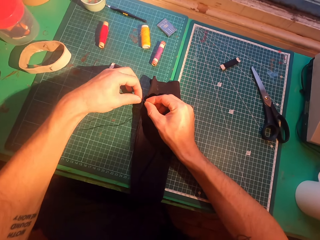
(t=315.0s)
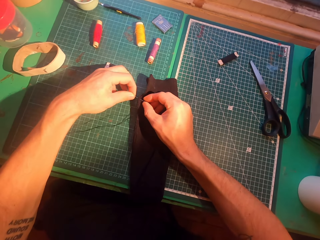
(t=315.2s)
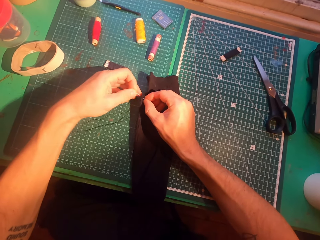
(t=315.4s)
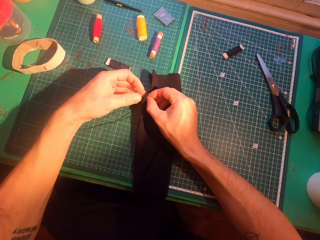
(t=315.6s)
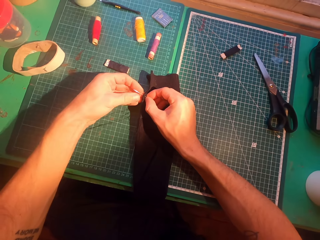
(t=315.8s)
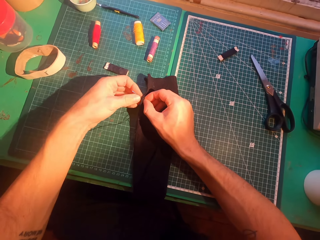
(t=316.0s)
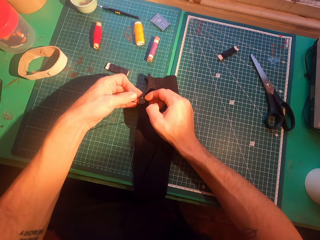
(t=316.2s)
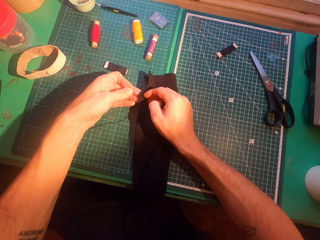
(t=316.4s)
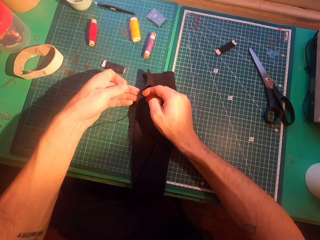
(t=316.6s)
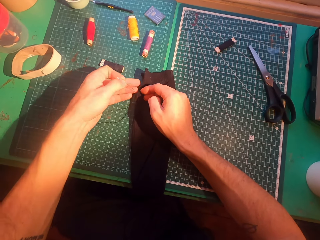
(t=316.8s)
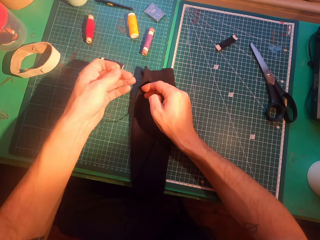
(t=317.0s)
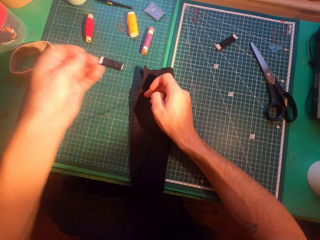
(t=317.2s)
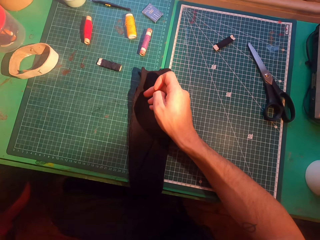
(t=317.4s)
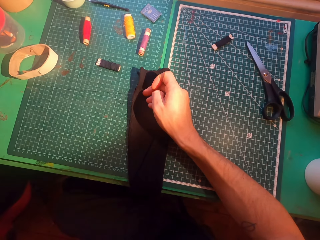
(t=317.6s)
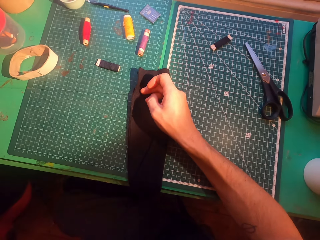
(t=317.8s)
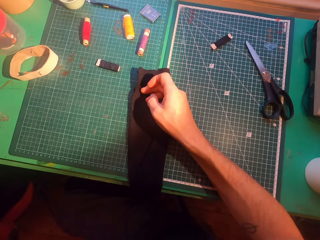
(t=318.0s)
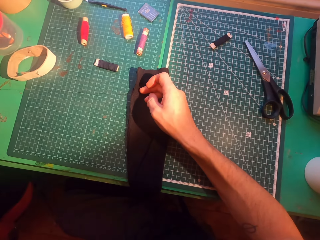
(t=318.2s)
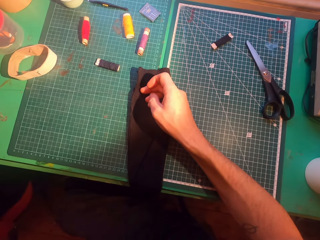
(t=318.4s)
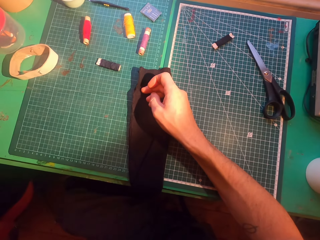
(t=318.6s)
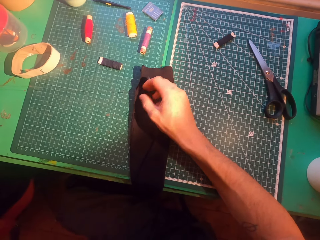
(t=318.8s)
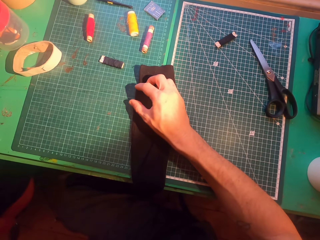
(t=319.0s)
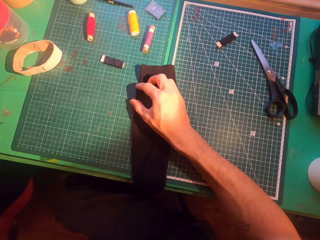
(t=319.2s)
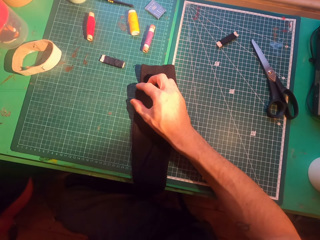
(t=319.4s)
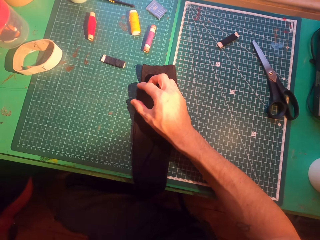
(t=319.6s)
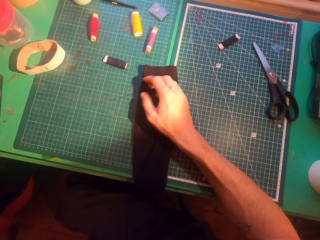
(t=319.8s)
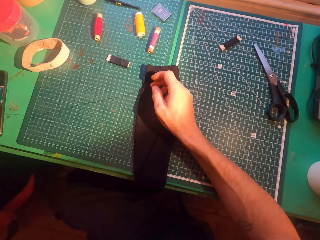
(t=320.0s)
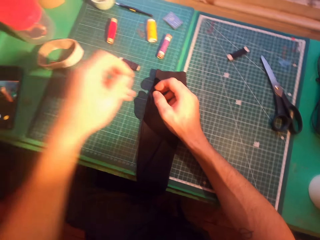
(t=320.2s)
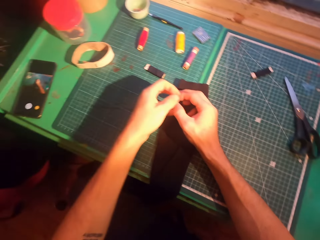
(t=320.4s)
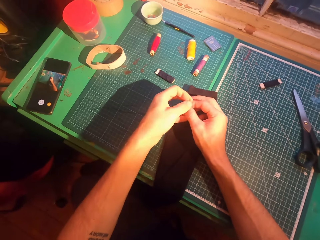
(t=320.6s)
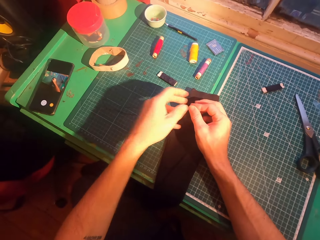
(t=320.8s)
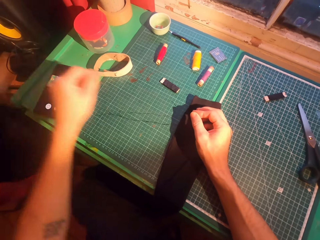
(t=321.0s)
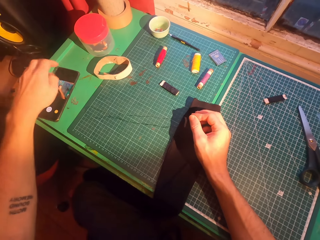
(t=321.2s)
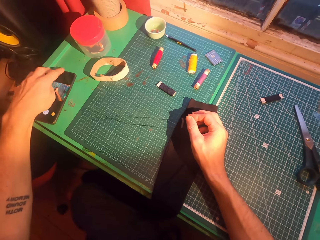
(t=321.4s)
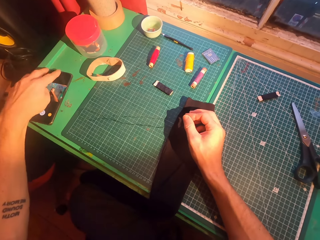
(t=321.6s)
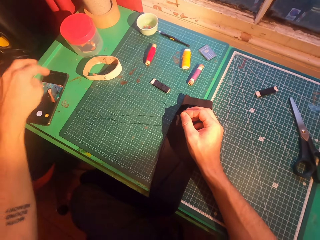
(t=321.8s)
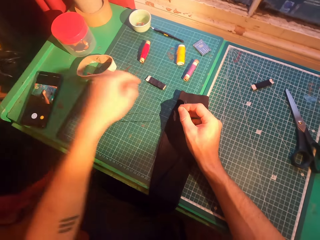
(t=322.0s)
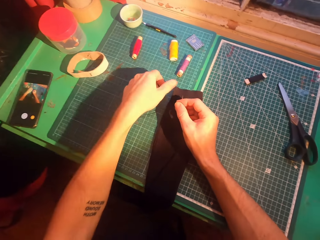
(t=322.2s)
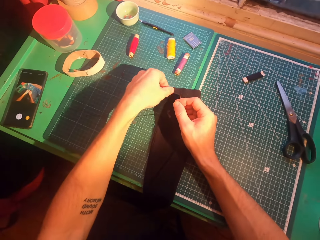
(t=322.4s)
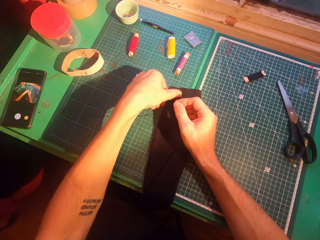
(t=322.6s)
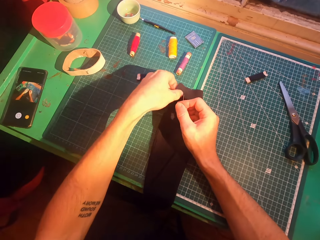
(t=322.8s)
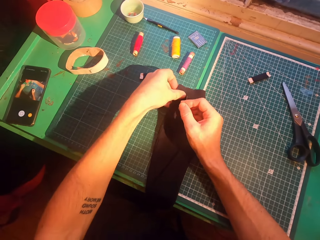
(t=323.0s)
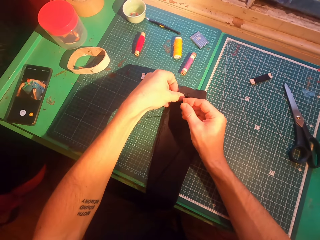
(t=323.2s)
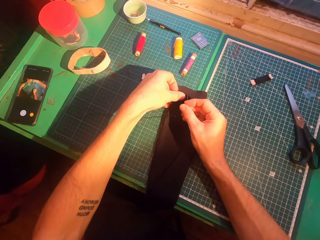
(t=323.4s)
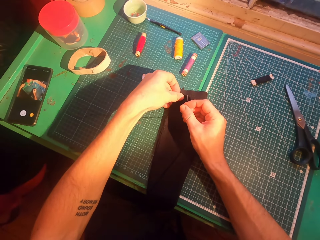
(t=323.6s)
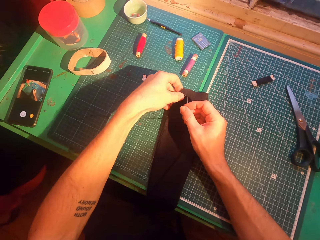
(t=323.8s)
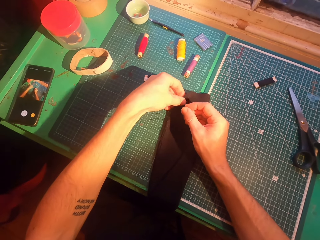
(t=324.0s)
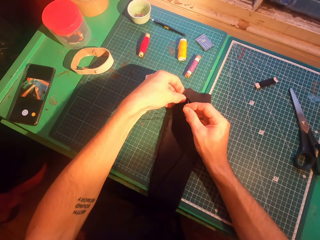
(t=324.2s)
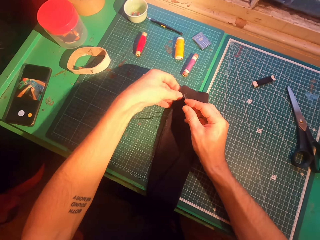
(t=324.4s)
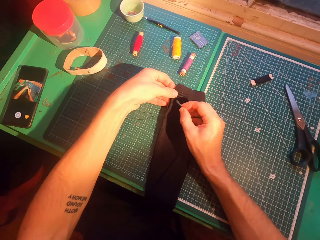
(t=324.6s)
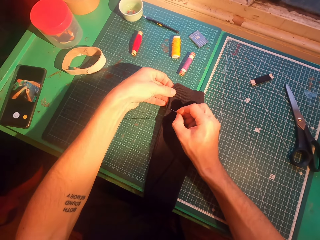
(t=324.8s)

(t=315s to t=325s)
The camera wearer straightens a thread. They scroll on a phone.

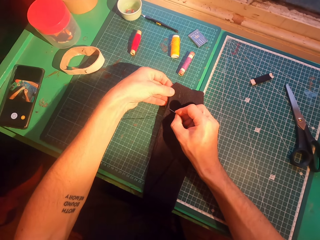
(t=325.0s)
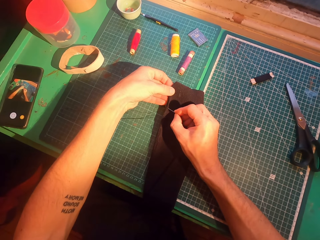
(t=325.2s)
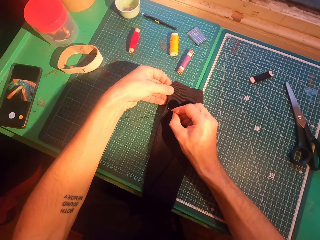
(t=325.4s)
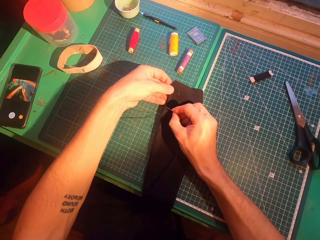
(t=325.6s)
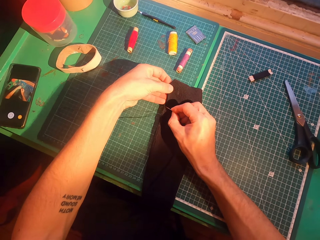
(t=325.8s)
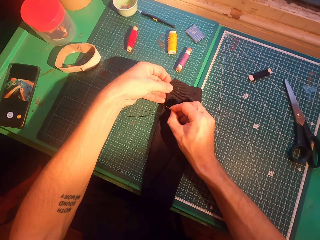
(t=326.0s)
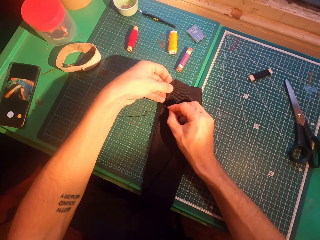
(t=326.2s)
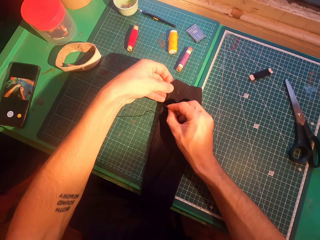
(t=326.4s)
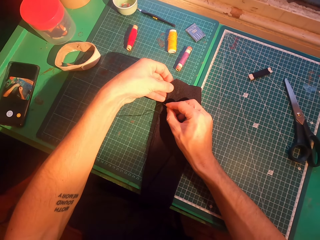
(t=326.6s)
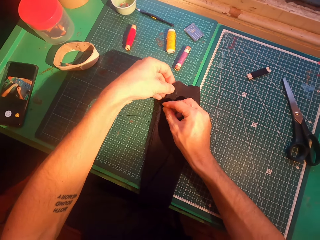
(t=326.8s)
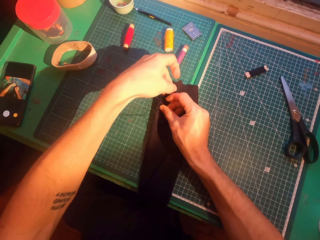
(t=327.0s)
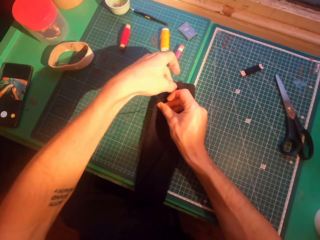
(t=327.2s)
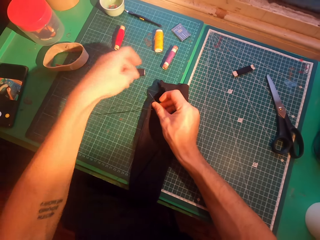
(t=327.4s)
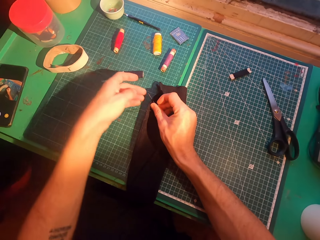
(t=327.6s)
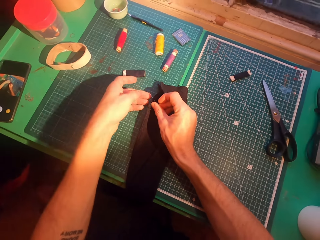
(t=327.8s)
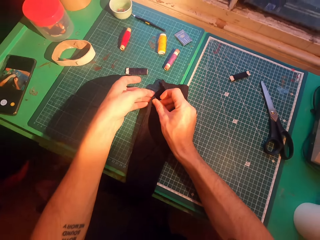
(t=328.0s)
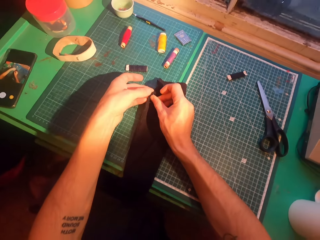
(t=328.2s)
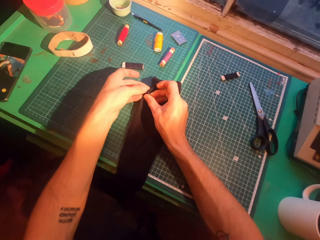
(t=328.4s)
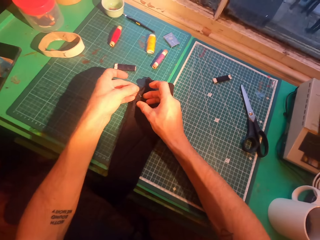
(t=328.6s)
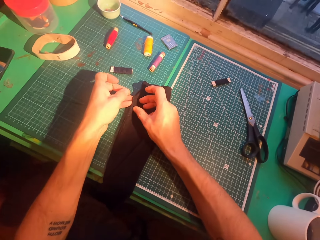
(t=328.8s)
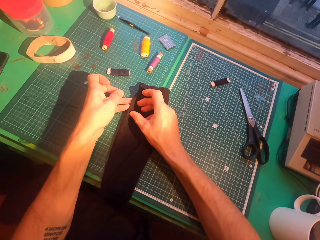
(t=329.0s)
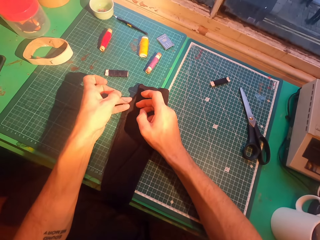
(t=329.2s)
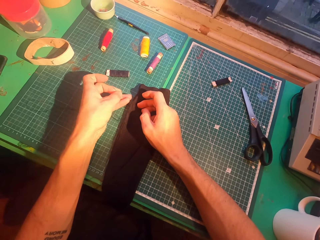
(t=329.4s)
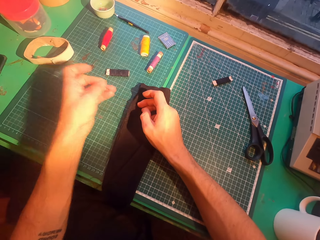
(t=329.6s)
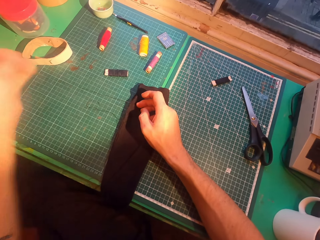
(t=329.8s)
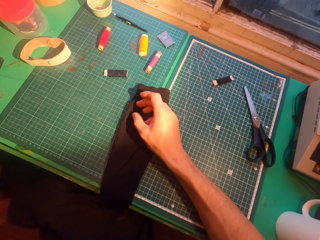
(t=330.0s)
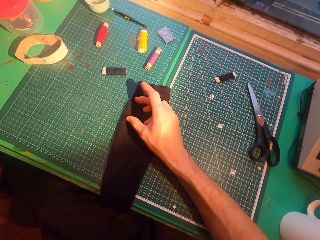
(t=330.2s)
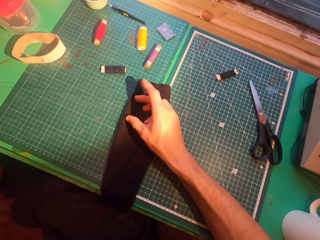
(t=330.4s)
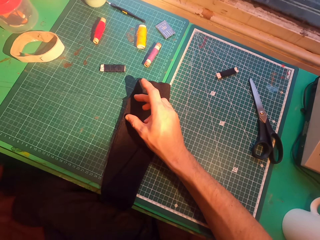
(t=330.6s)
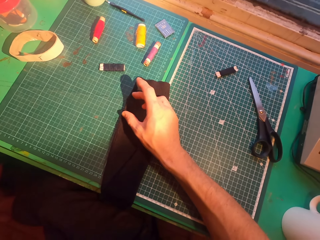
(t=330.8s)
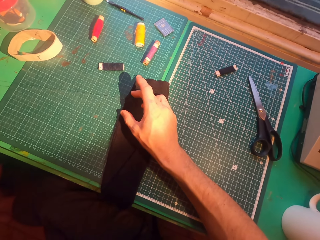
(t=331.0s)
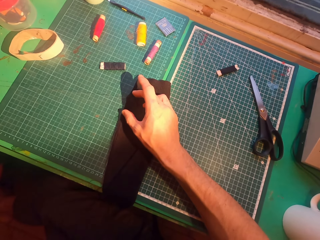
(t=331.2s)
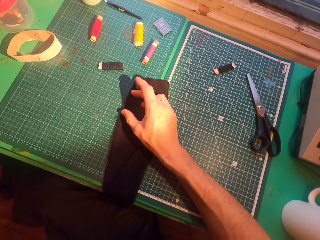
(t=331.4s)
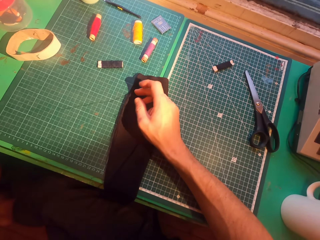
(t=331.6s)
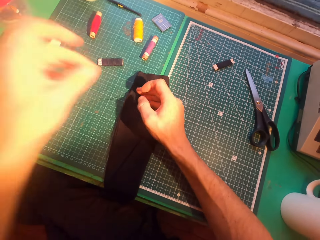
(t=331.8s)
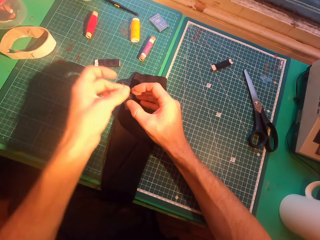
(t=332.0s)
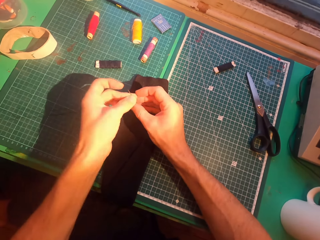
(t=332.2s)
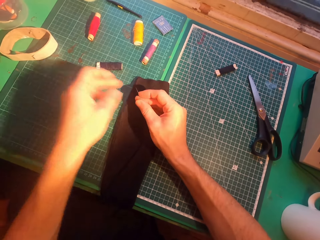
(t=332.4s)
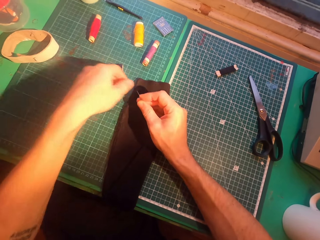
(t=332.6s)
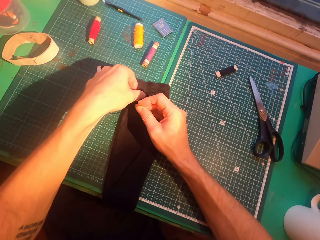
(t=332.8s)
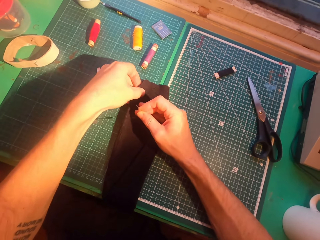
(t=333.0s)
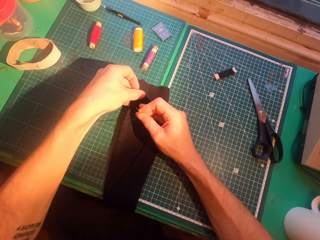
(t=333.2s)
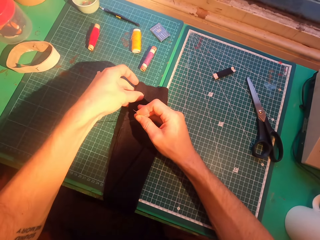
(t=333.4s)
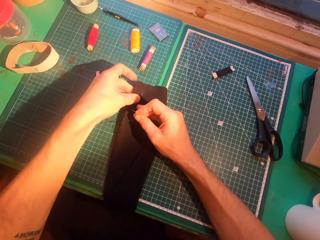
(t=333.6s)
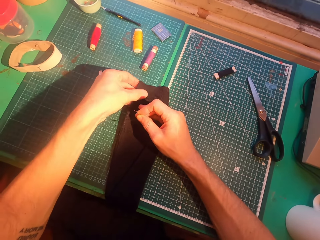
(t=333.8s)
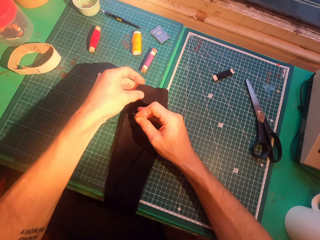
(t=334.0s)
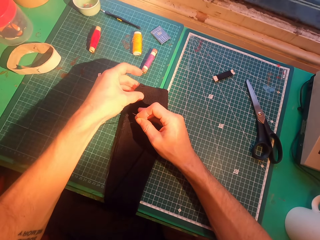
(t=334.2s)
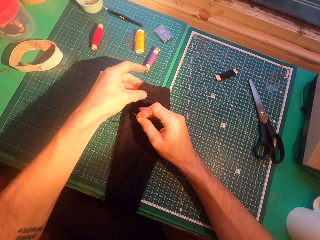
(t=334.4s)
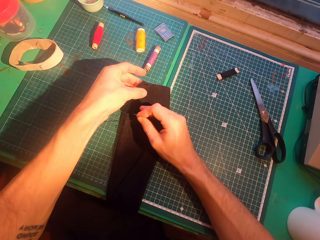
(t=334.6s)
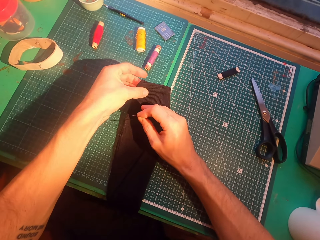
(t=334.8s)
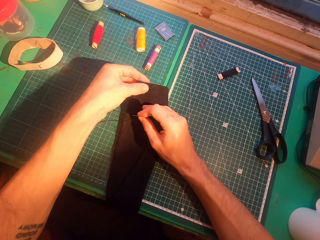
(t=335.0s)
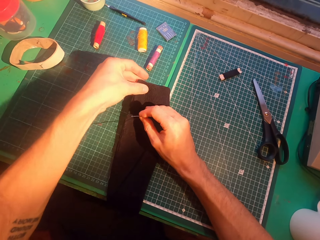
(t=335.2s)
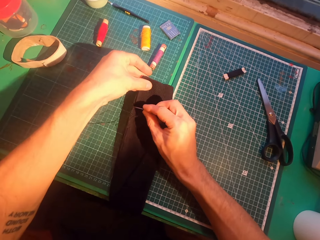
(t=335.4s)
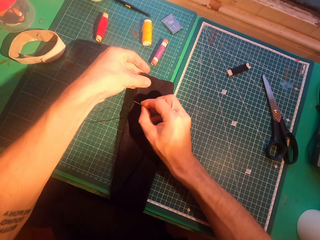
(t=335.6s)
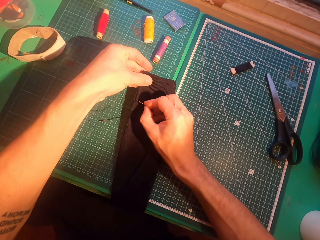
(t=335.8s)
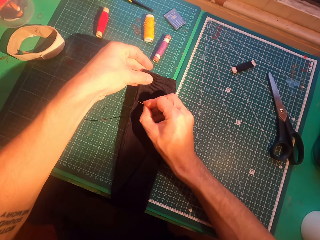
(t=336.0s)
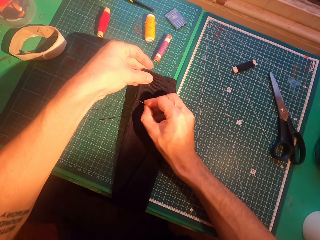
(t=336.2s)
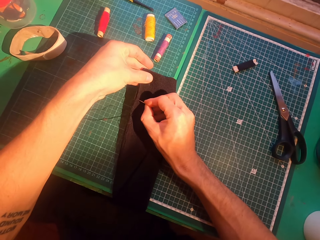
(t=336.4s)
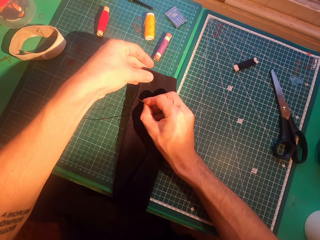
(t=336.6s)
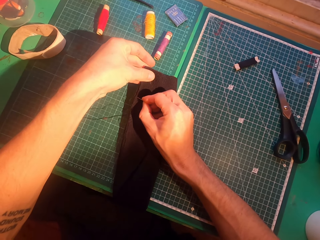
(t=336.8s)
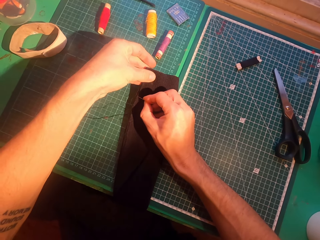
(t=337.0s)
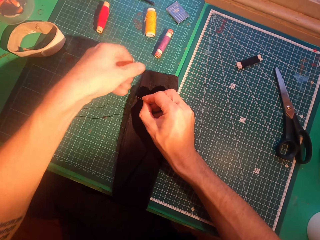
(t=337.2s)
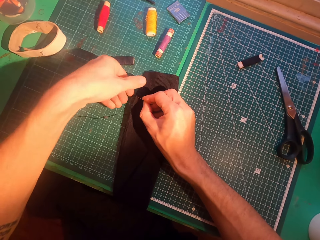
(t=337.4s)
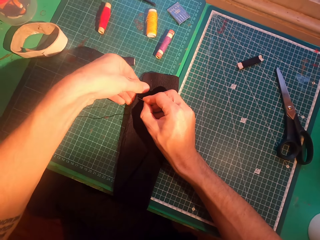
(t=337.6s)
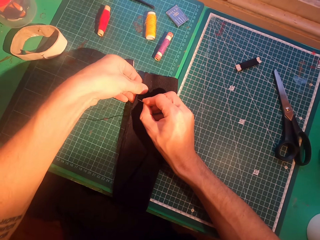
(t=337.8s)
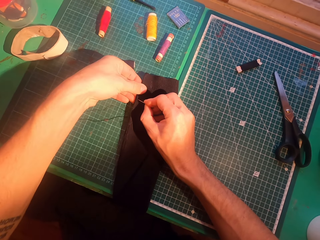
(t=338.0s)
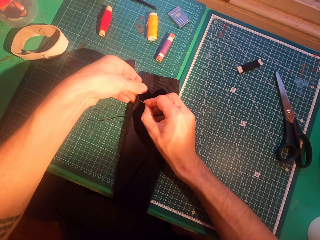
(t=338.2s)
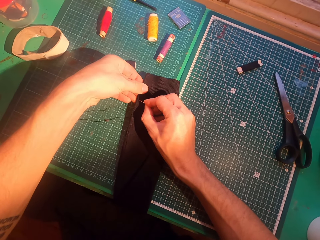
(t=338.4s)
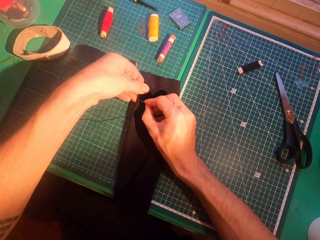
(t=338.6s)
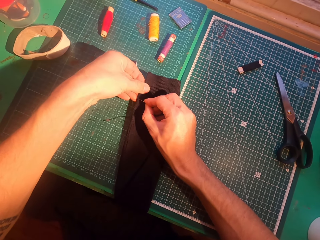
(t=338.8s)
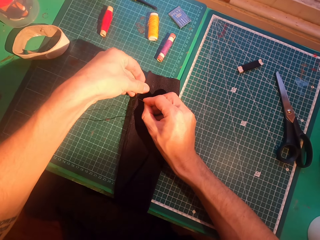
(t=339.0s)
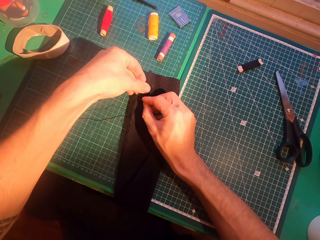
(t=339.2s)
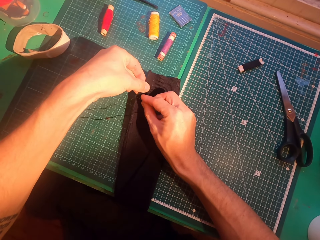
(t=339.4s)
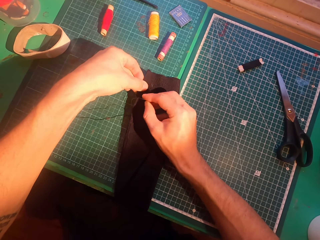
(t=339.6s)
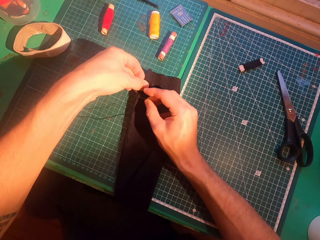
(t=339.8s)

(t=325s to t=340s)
The camera wearer inserts a needle in a sweater. They sew cloth. They straighten a thread. They insert the needle in the sweater.
